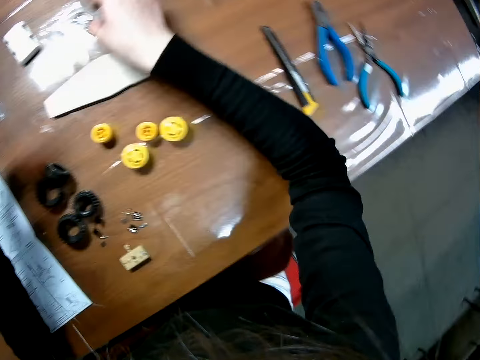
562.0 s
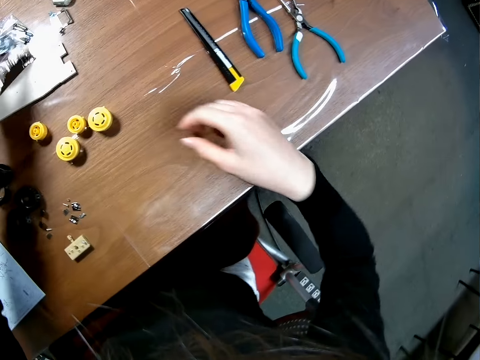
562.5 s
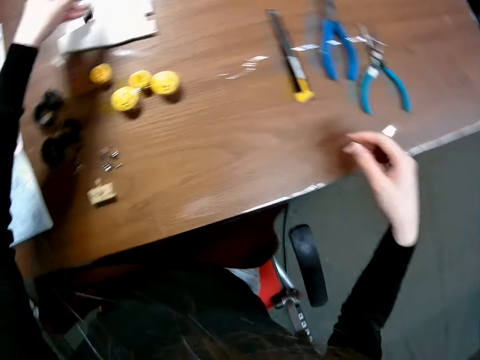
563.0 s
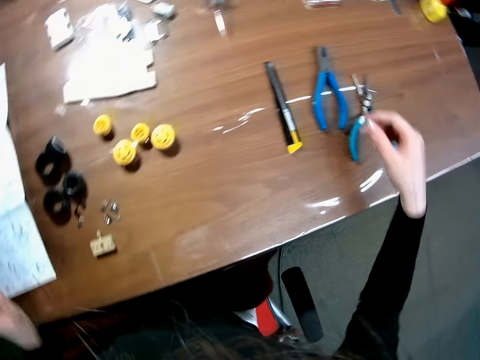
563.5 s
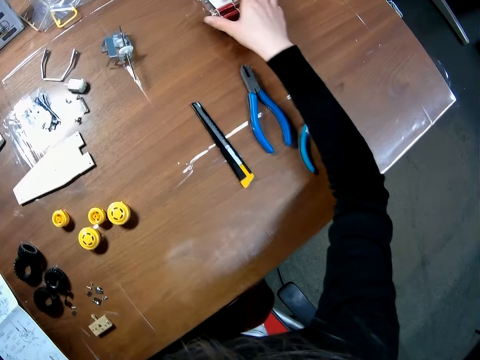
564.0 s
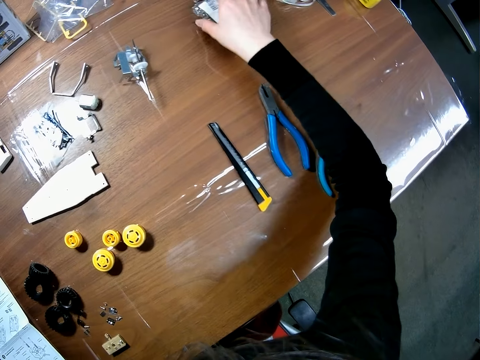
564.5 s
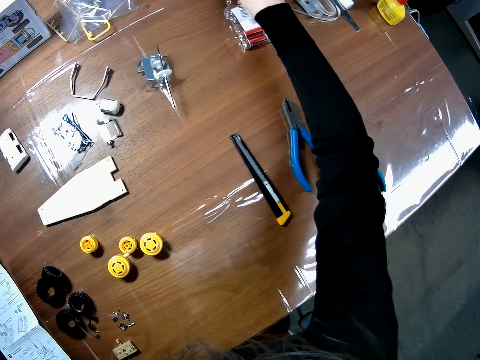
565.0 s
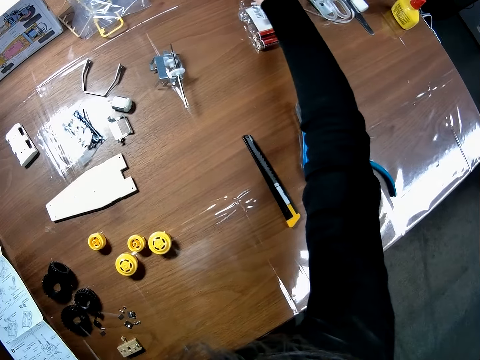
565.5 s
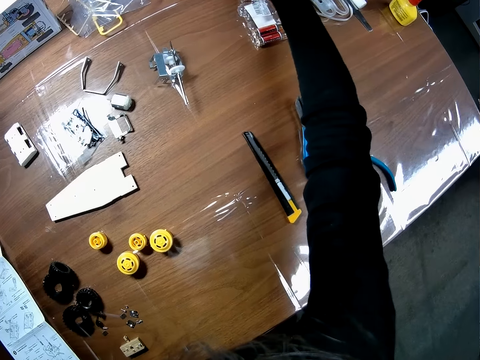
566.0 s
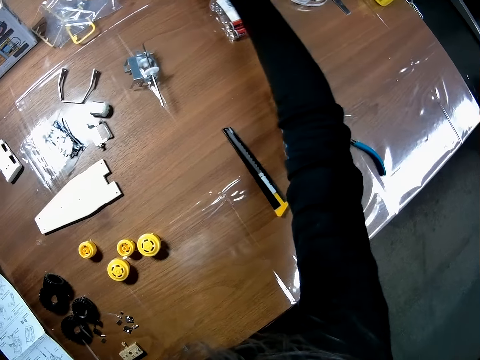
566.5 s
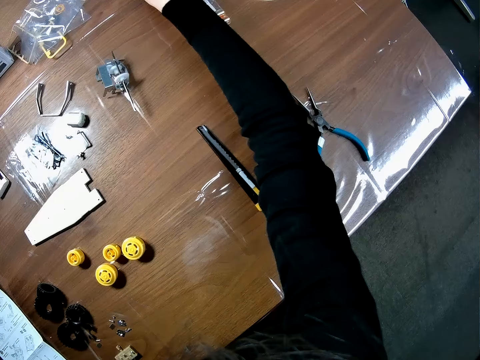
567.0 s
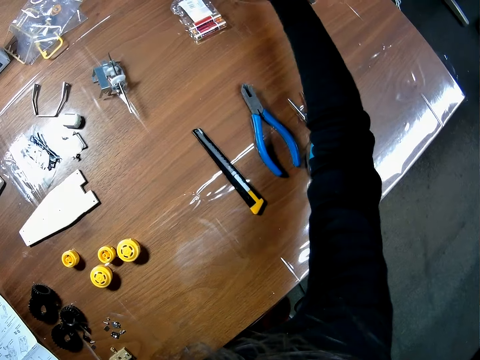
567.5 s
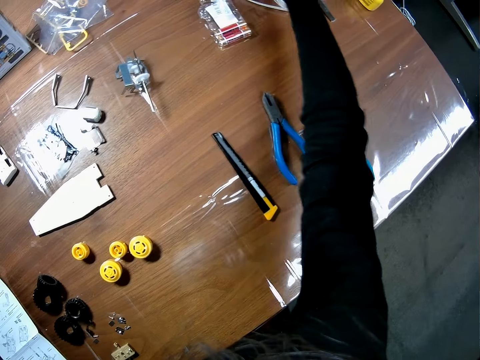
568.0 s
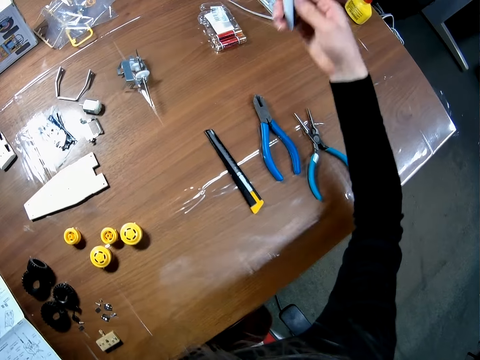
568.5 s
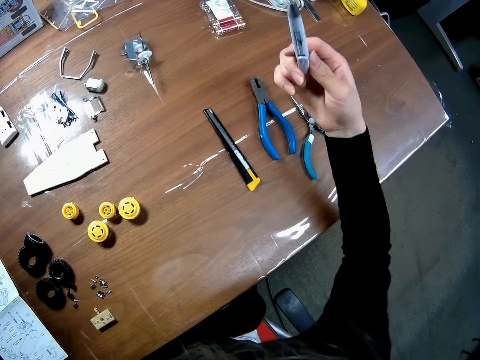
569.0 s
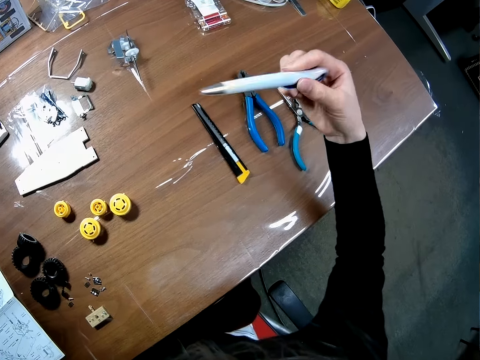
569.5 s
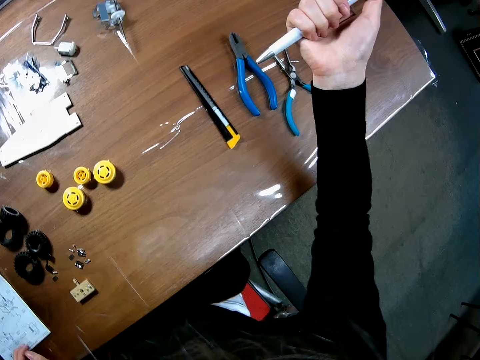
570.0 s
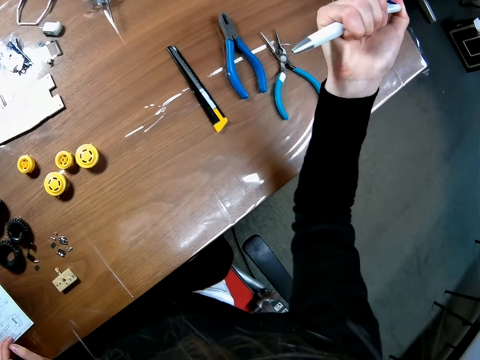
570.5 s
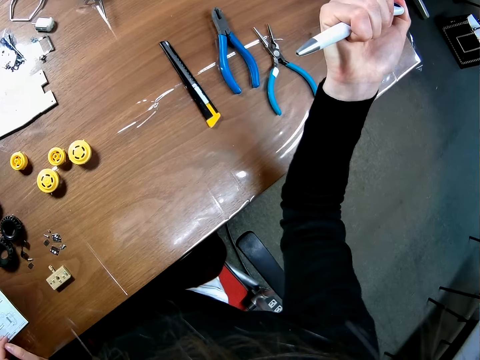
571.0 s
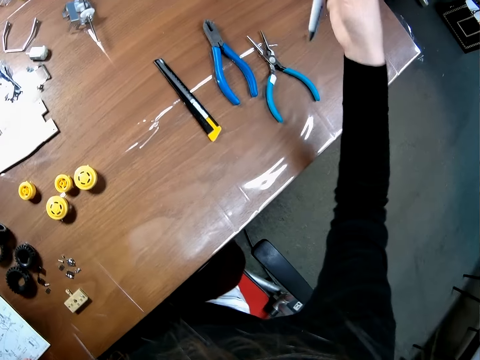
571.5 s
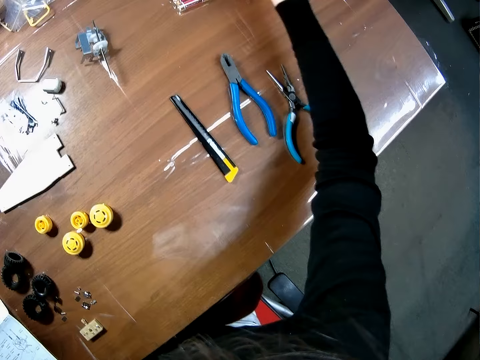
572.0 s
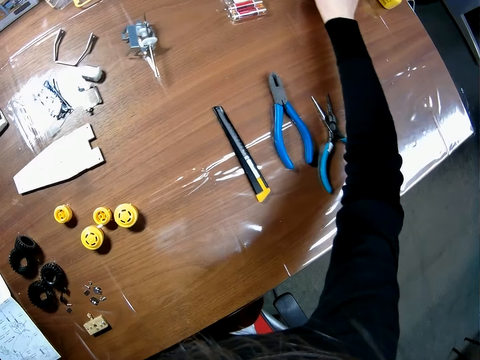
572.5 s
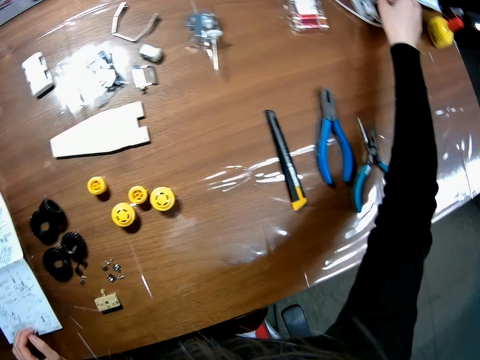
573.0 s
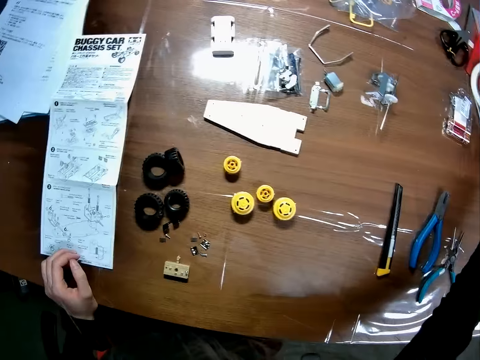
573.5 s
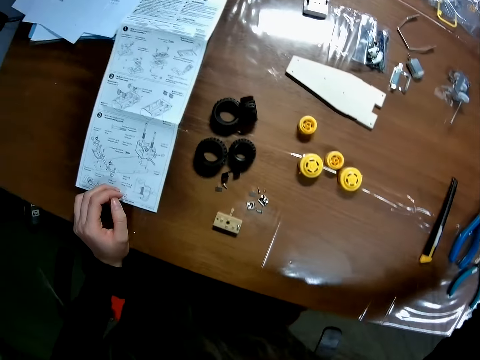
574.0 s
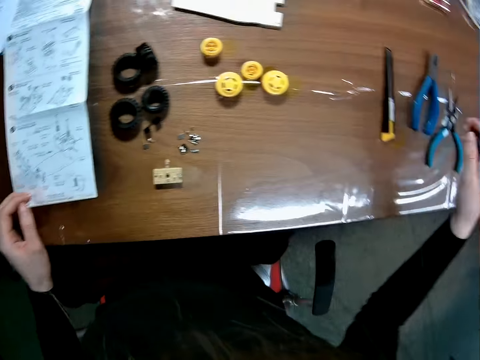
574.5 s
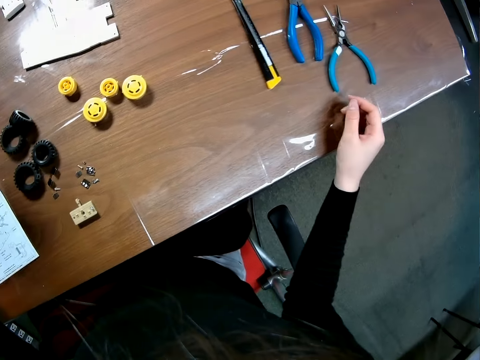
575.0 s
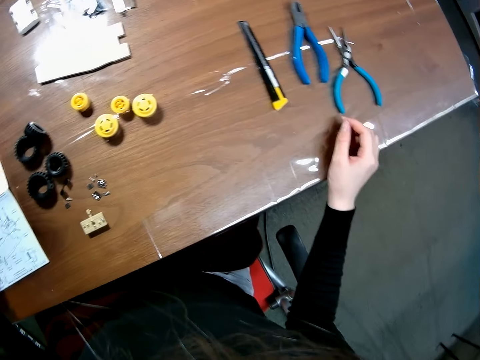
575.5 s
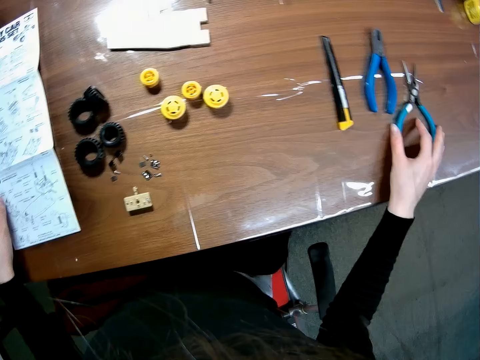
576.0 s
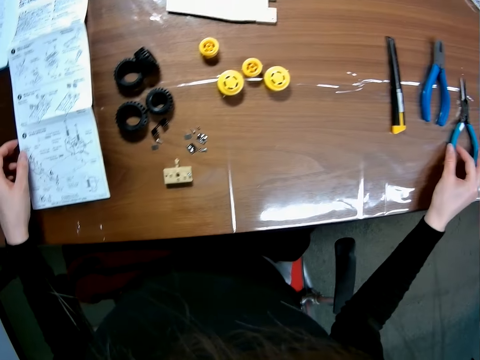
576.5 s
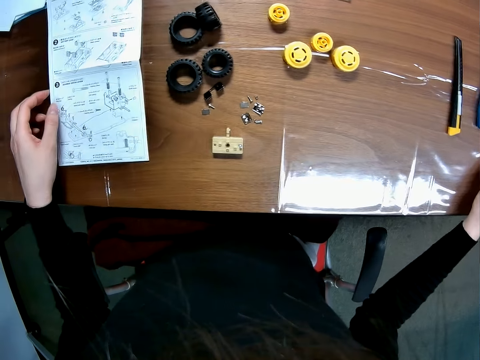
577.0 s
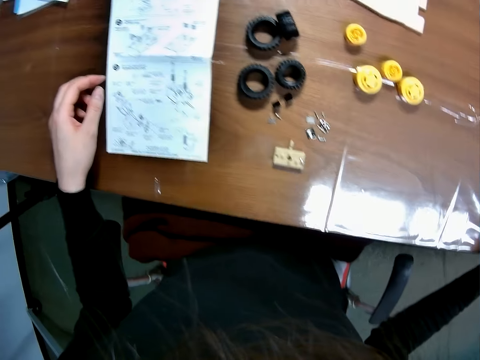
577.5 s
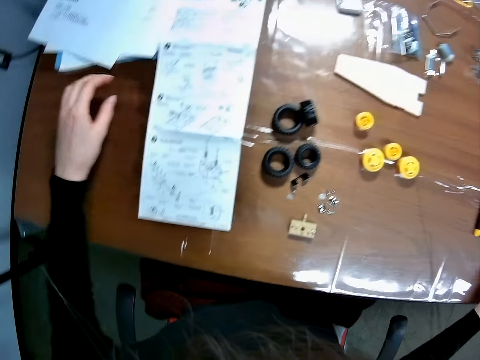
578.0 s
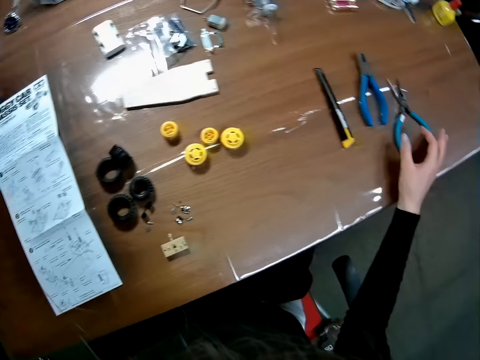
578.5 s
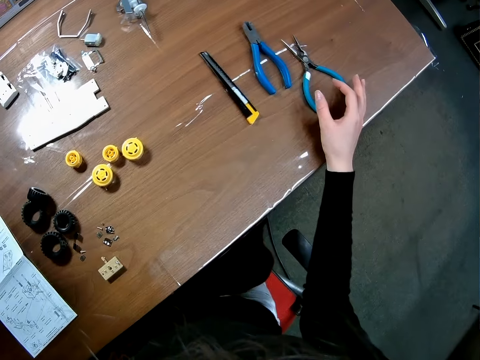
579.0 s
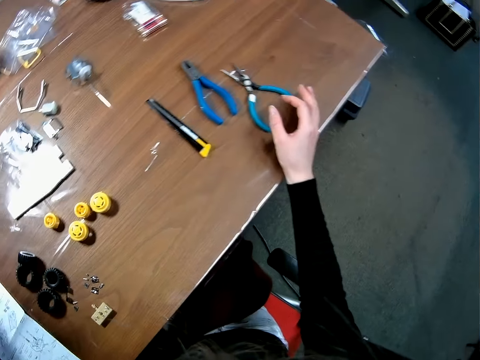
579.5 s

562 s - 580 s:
The camera wearer holds something. She drops the packaging nylon in her right hand on the table. She drops the packaging nylon in her left hand on the table. She moves some batteries on the table. She picks up a pen on the table with her right hand. She turns the pen and presses the top of the pen. She drops the pen on the table. She touches a plier on the table.

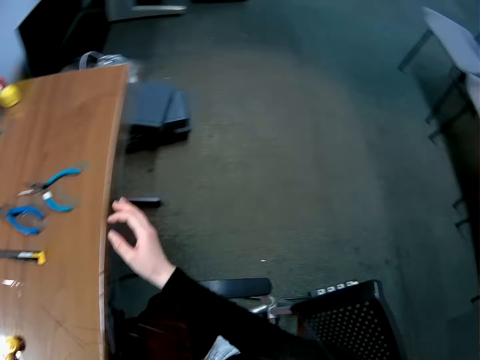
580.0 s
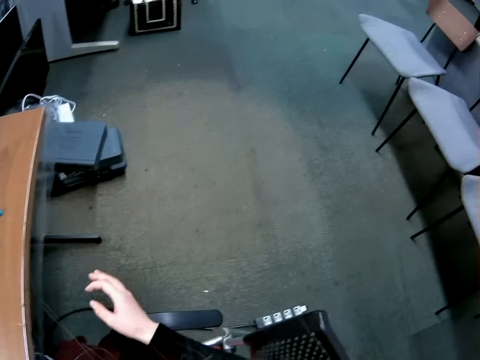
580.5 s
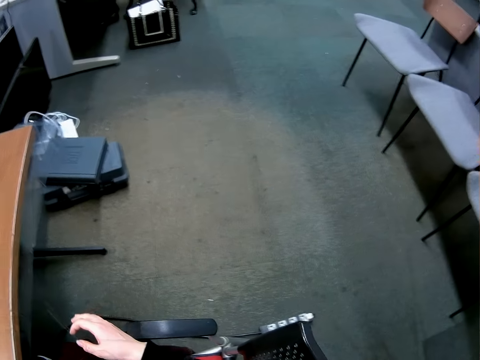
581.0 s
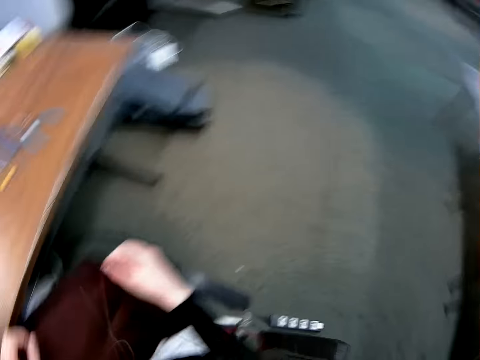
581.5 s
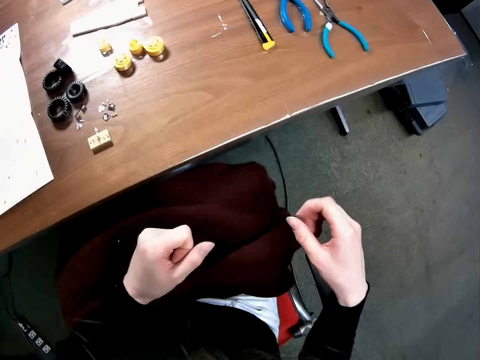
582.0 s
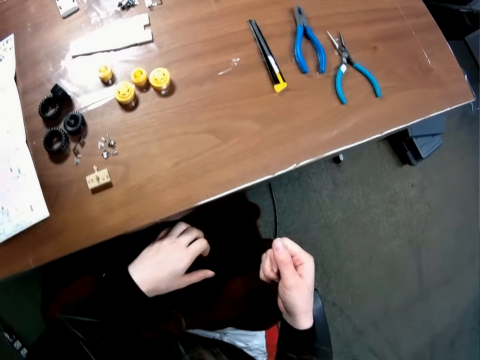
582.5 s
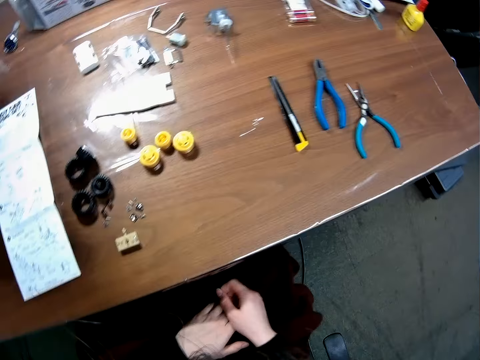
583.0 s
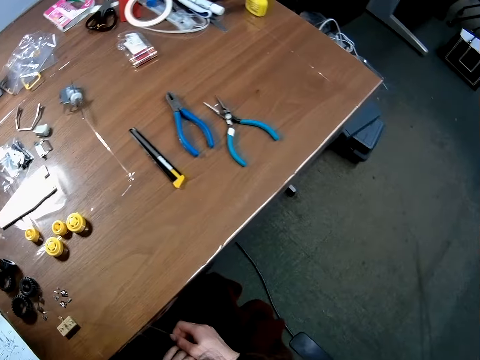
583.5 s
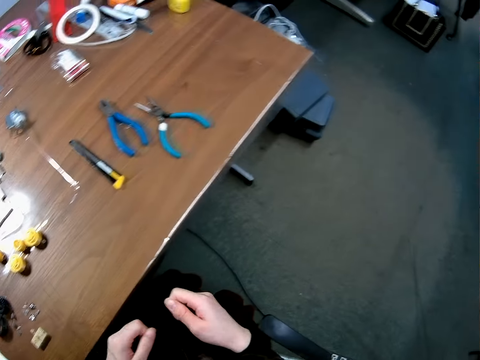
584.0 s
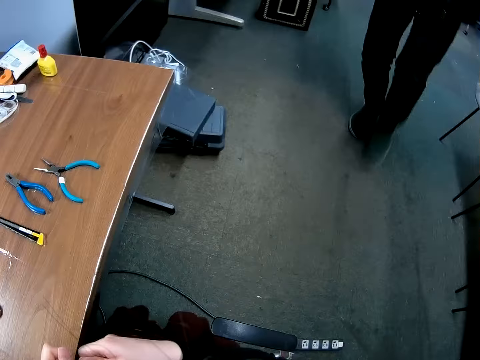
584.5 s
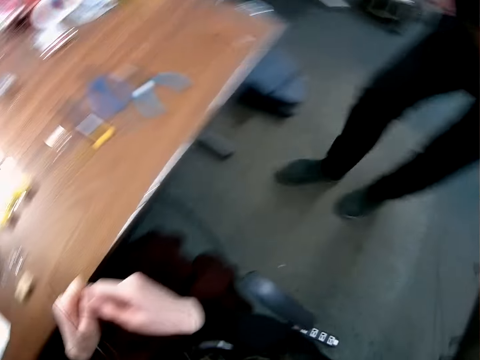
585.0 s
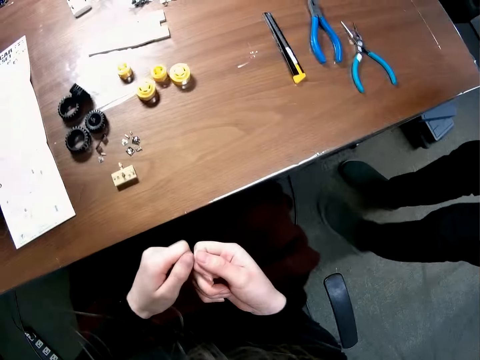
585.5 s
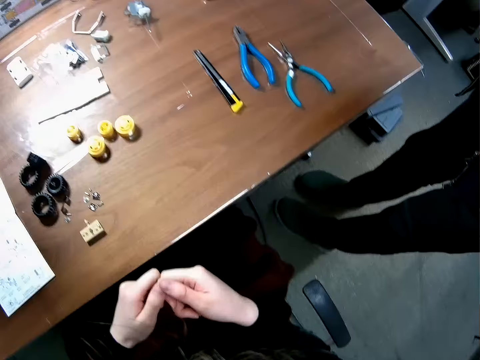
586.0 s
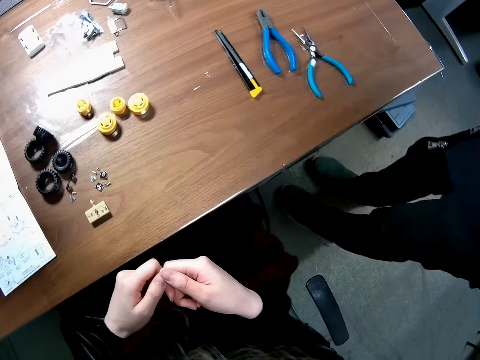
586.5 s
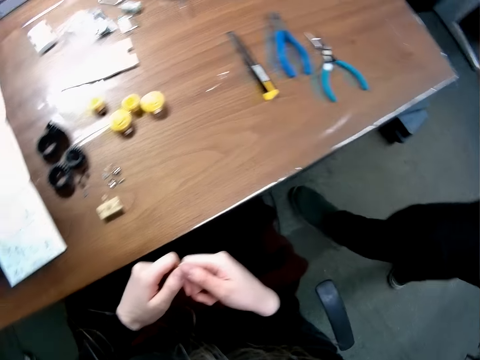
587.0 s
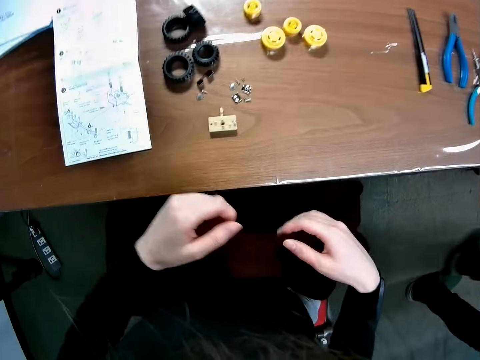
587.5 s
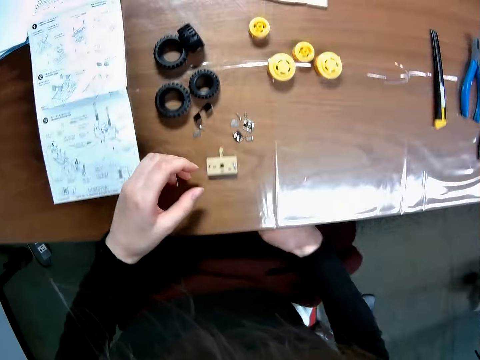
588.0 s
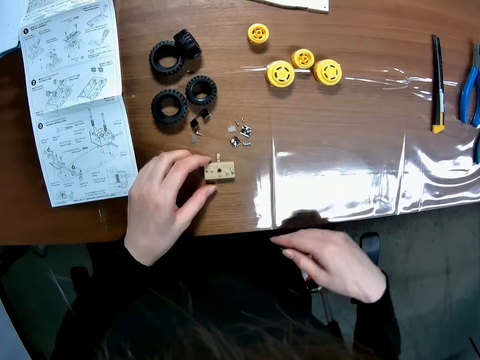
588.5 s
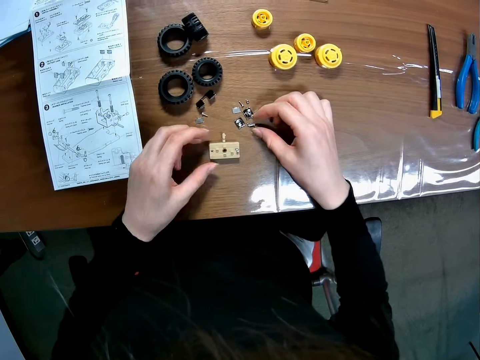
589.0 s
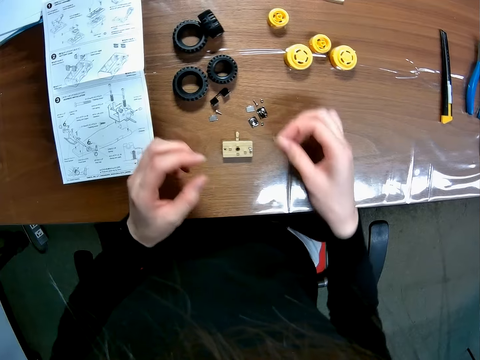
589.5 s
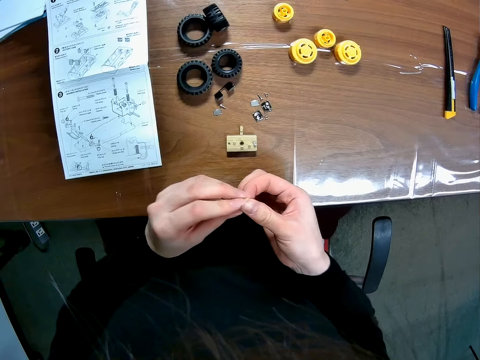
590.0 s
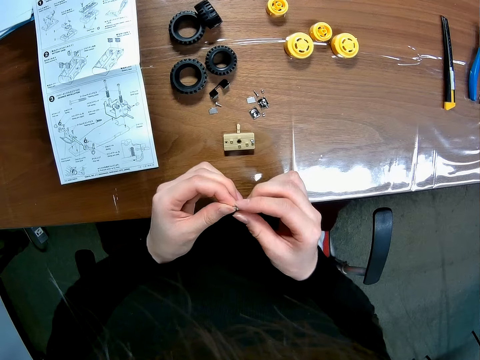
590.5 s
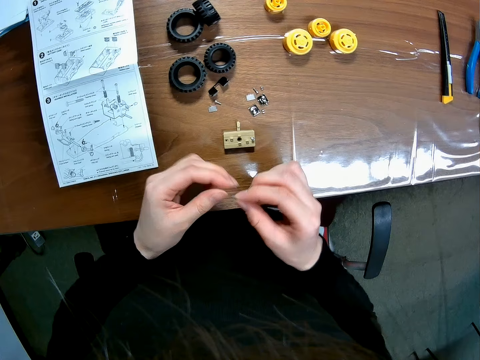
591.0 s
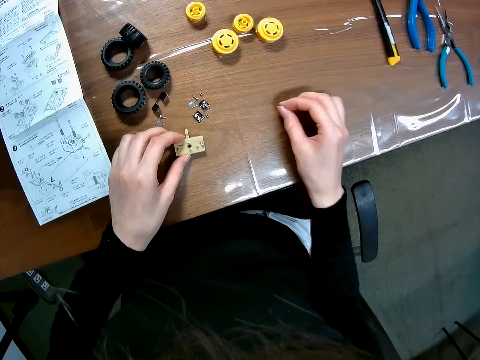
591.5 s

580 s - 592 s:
A man walks towards the camera wearer. The man walks away from the camera wearer. The camera wearer picks up a screw or bolt on the table with her right hand.
